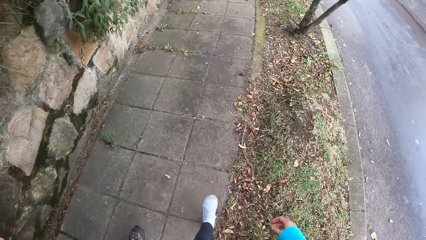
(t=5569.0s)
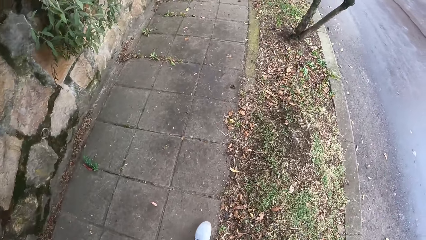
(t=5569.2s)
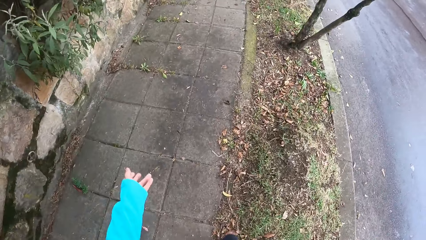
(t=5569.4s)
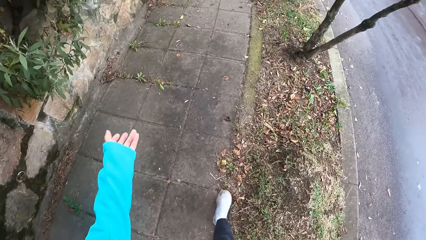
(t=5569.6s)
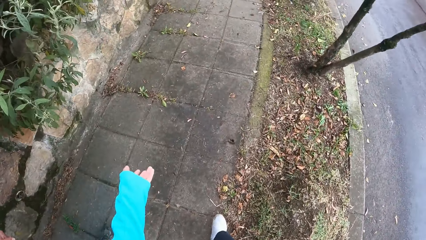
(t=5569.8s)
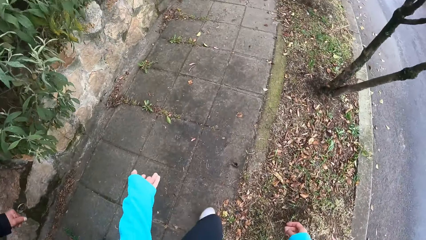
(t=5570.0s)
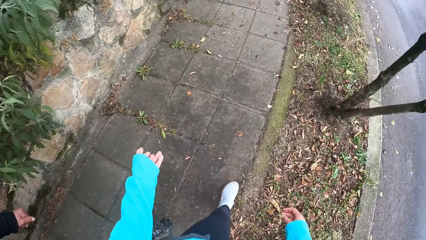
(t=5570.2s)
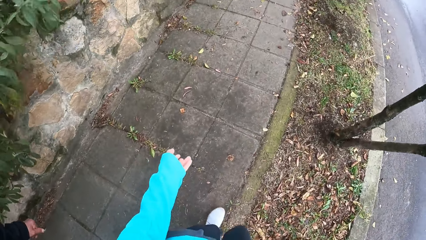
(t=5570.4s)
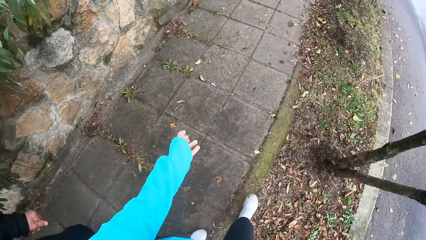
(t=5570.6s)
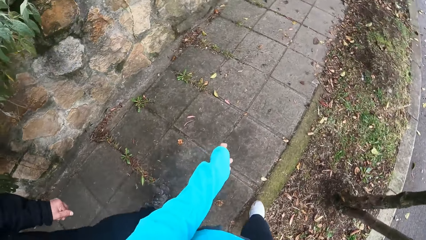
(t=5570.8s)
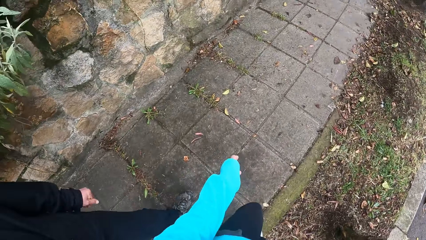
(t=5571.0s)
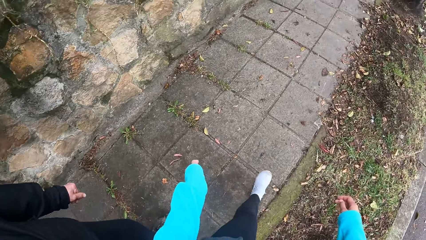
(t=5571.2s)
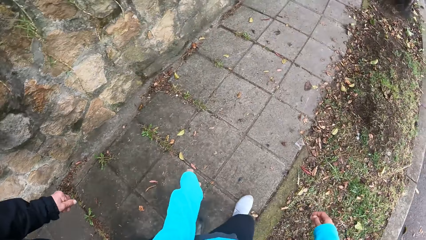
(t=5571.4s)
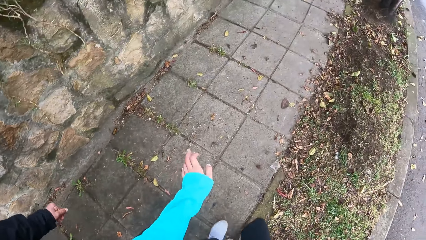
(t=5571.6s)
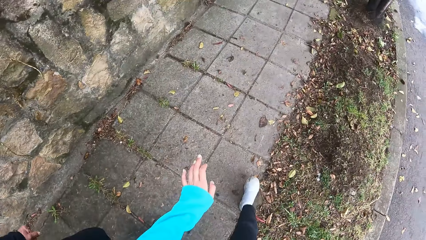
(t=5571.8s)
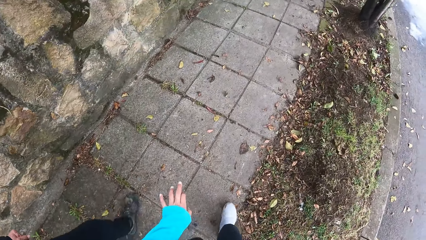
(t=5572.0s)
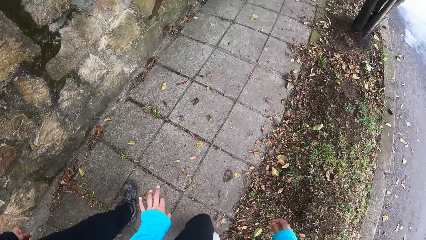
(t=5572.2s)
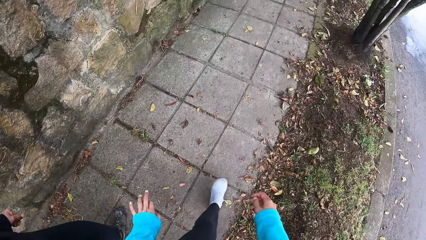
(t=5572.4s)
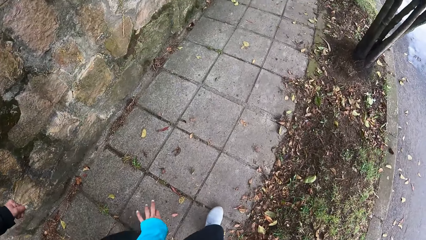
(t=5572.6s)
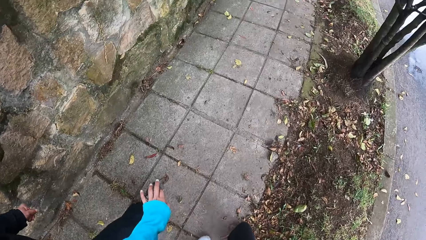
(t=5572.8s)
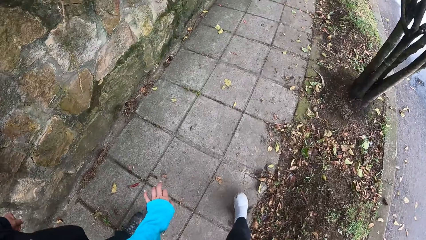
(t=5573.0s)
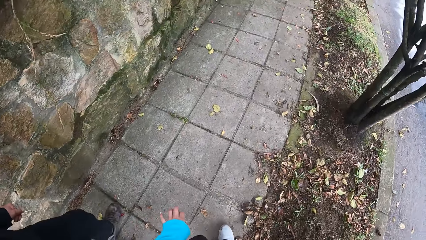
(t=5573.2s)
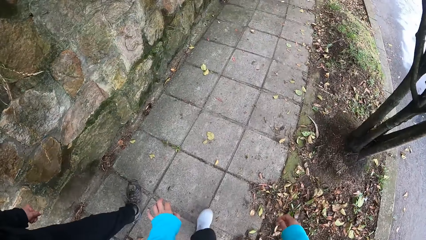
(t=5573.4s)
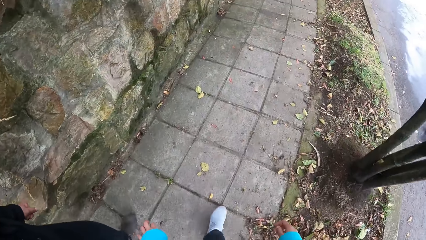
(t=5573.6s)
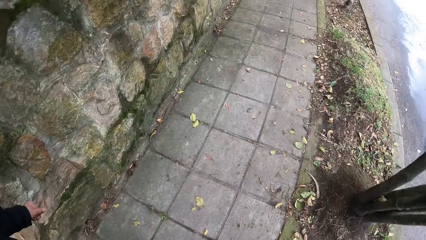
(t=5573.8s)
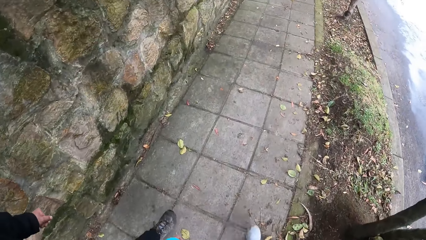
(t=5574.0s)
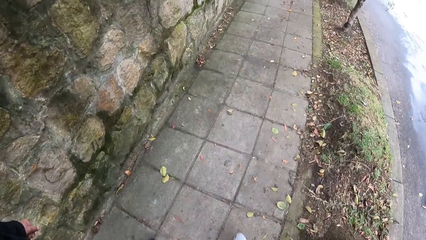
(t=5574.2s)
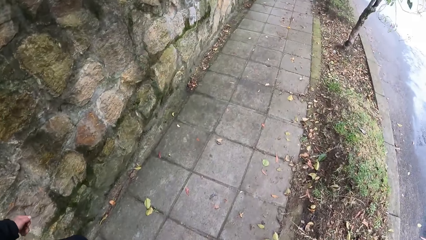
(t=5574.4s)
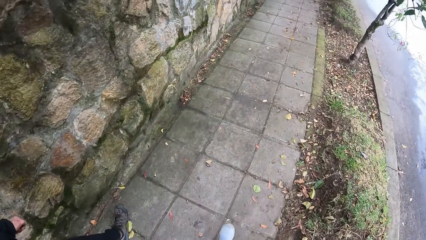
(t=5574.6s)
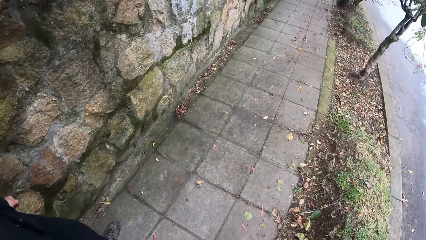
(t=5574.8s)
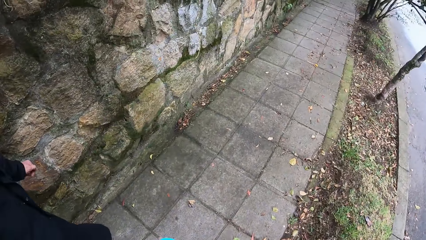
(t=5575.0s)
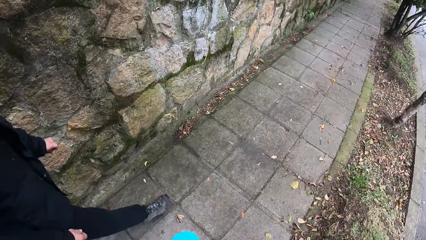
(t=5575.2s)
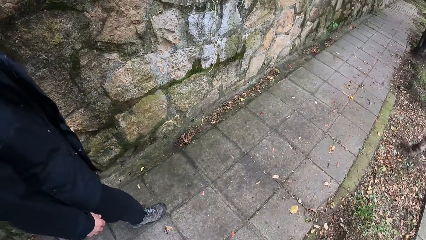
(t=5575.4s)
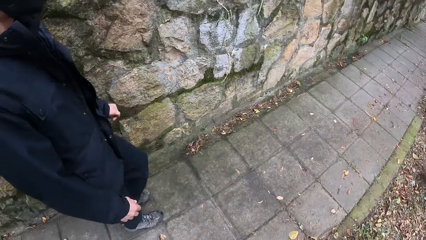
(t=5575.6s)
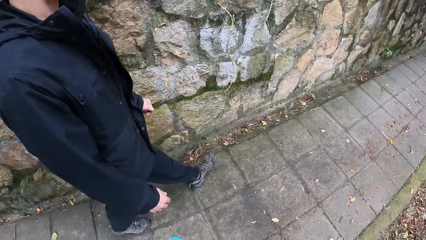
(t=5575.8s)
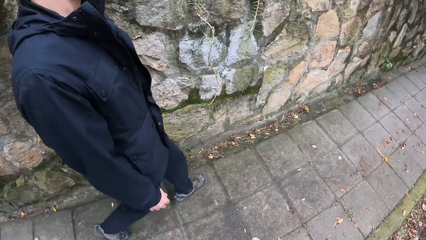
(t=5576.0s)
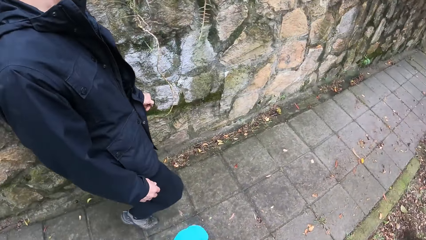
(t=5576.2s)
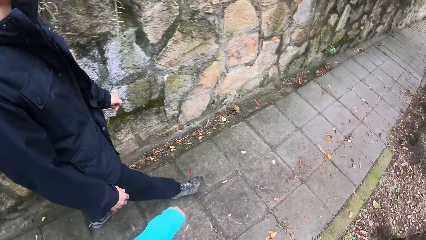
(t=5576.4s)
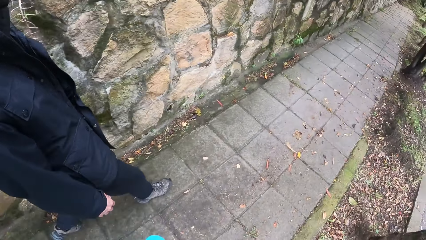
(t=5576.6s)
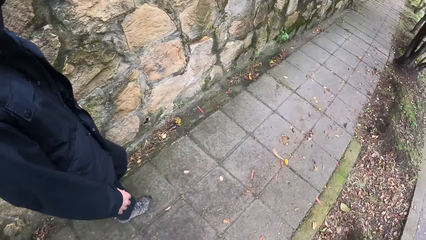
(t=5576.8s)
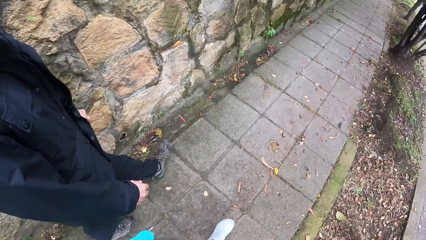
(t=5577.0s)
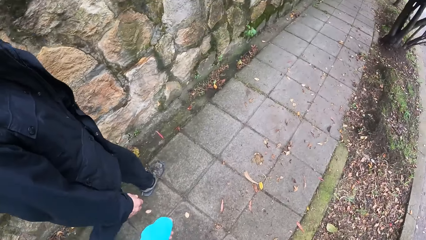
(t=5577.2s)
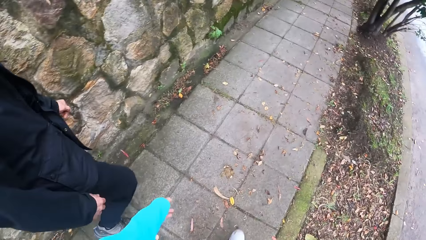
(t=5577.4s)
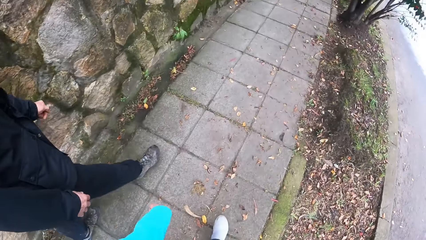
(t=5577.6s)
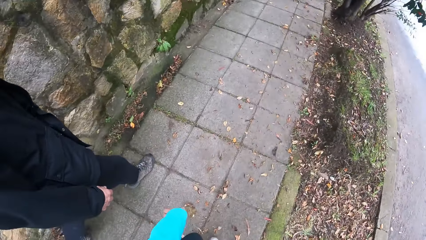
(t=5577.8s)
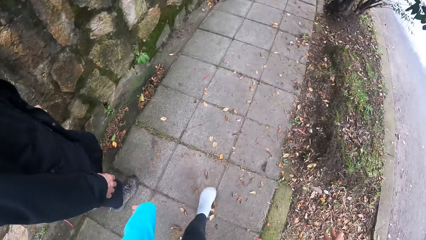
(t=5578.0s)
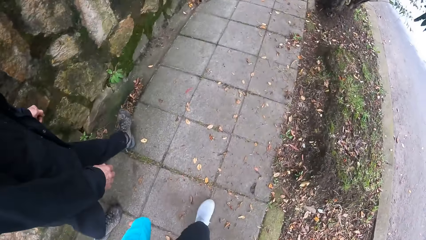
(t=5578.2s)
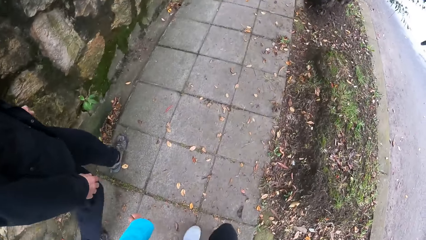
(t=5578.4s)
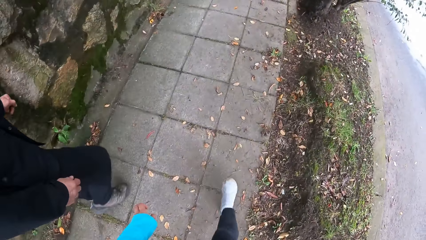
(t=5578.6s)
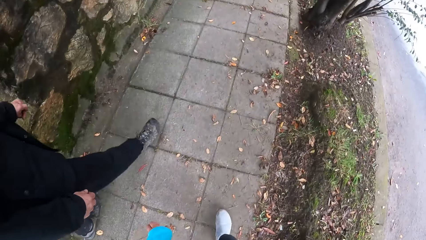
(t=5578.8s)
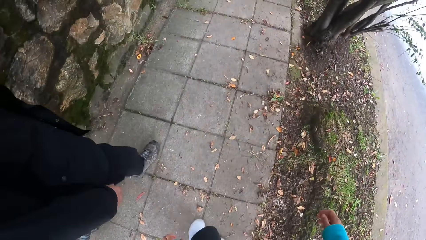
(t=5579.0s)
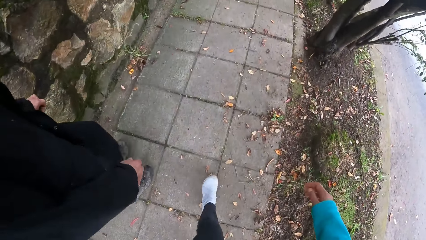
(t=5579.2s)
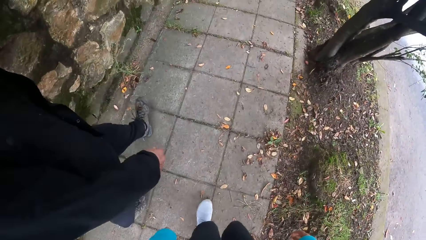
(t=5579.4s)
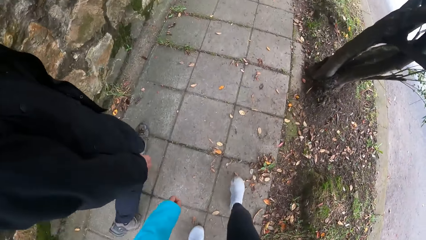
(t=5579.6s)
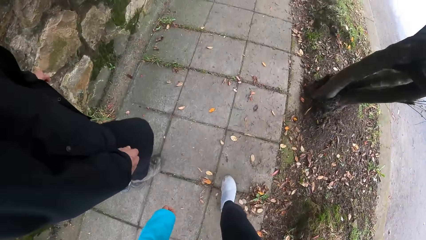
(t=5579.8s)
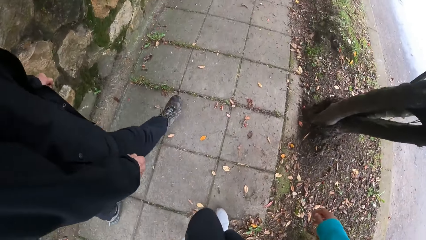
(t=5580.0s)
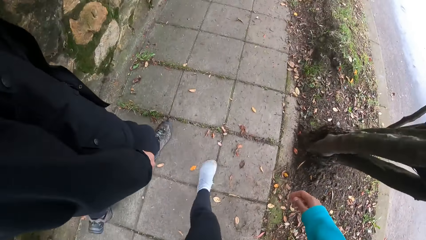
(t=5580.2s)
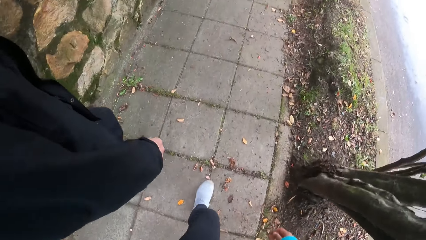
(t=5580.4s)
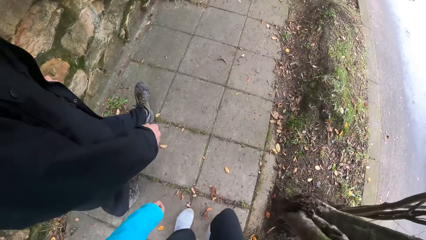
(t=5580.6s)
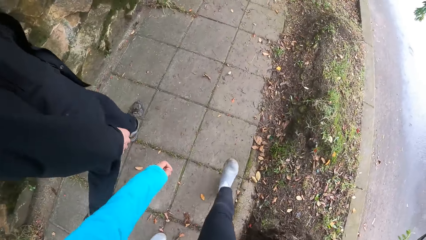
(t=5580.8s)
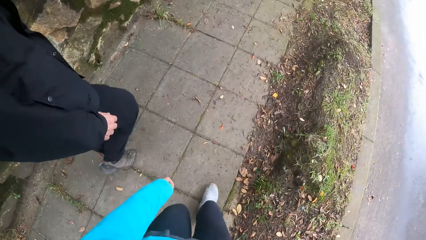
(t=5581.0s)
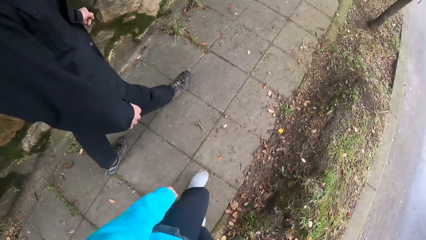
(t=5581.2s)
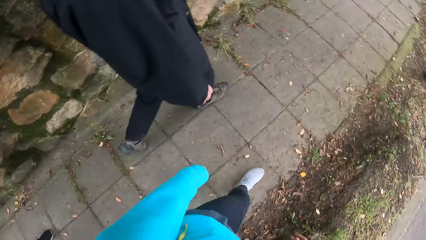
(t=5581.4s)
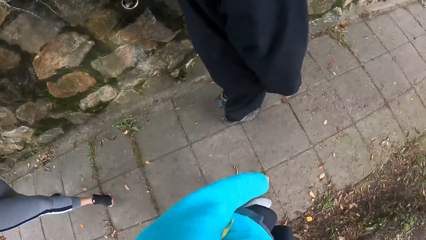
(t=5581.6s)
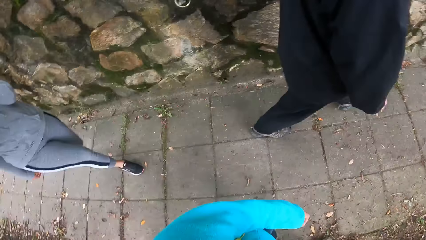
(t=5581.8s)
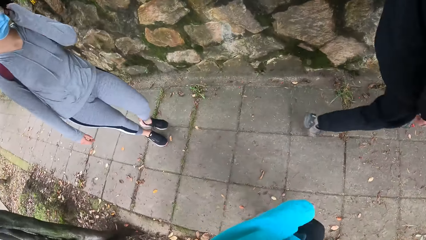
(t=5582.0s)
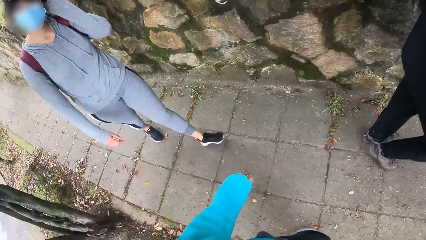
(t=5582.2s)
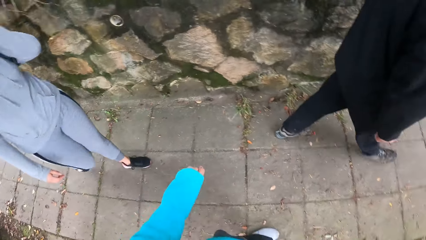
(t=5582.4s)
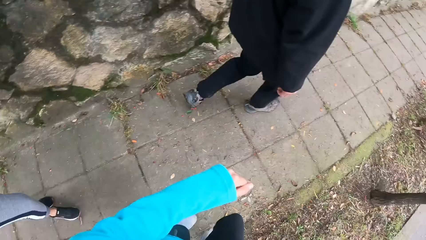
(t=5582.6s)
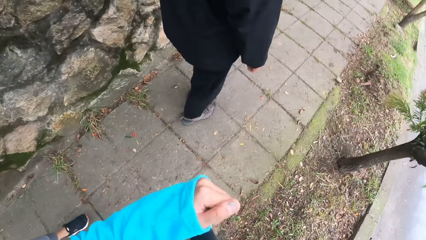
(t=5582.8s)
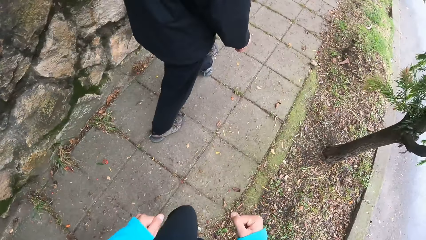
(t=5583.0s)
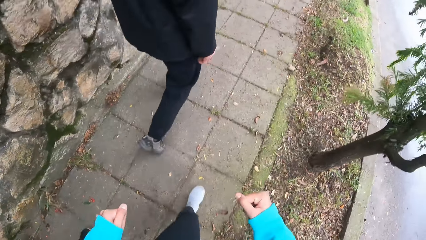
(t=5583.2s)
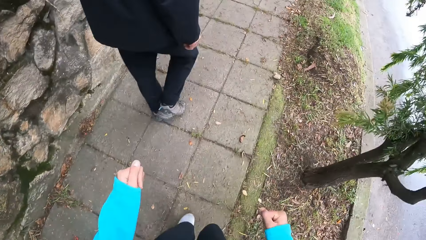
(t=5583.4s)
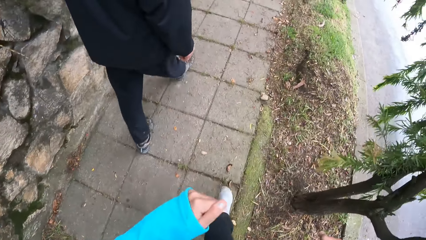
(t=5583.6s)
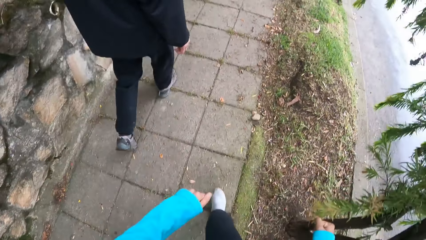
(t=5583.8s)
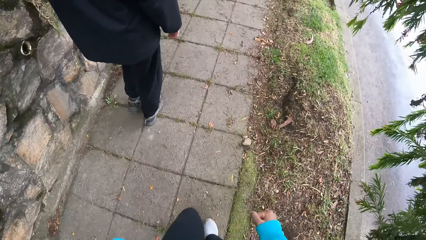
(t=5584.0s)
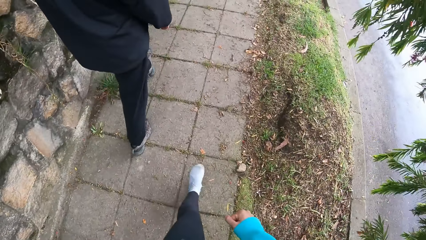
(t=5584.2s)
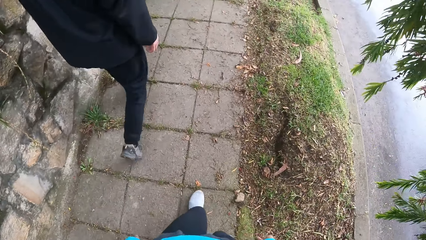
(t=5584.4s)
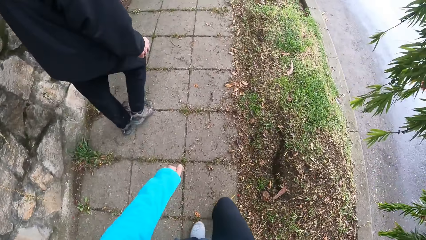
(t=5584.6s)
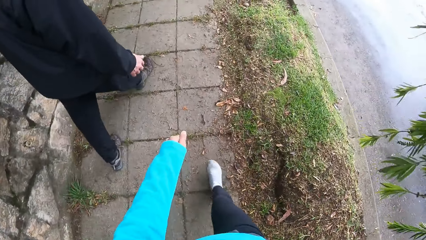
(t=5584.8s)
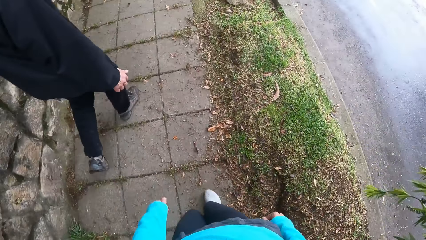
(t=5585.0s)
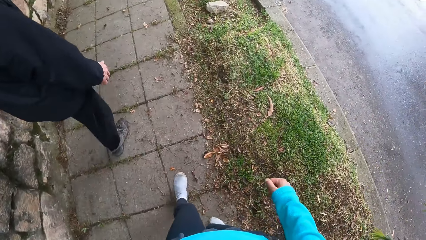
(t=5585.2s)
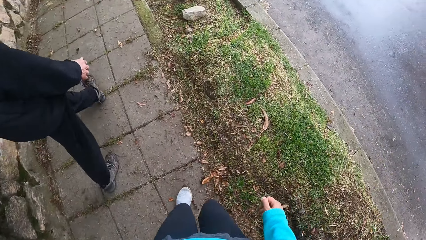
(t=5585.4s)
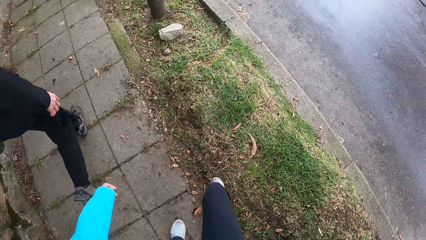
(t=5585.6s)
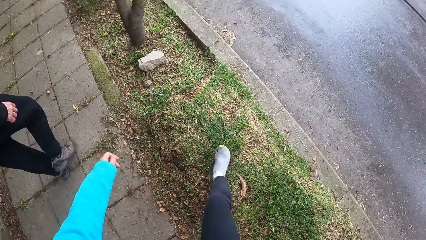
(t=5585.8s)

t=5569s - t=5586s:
The man walks with the camera wearer on the walkway. The man is beside the camera wearer. The woman walks with the camera wearer on the walkway. The woman touches her hair. The camera wearer moves around.
